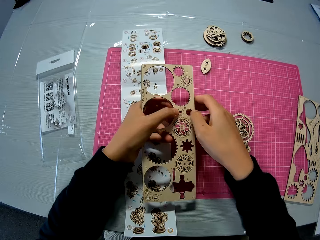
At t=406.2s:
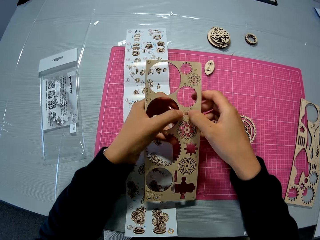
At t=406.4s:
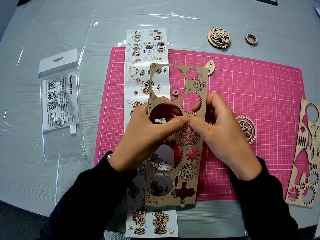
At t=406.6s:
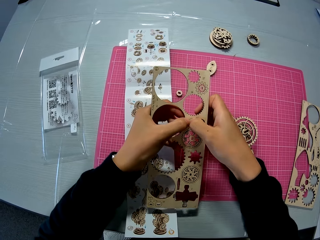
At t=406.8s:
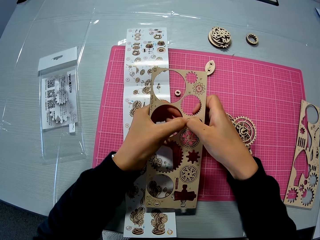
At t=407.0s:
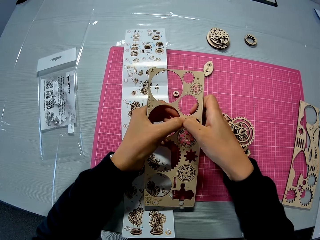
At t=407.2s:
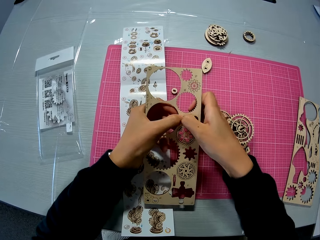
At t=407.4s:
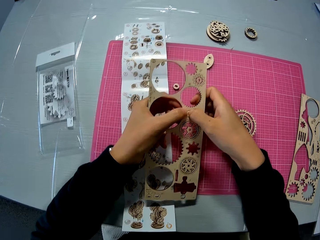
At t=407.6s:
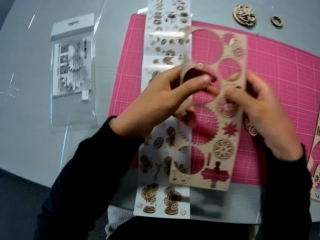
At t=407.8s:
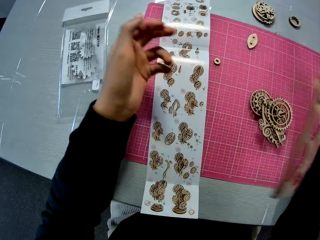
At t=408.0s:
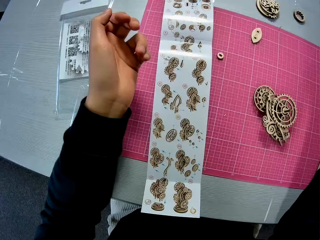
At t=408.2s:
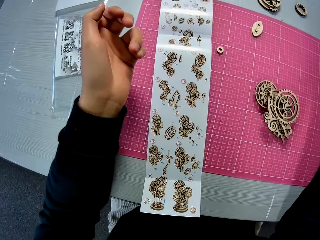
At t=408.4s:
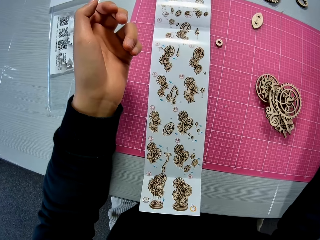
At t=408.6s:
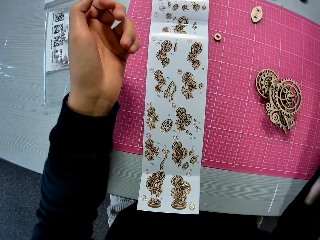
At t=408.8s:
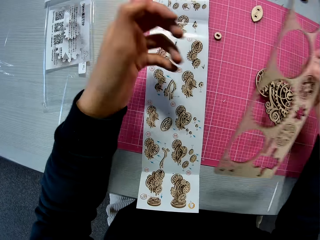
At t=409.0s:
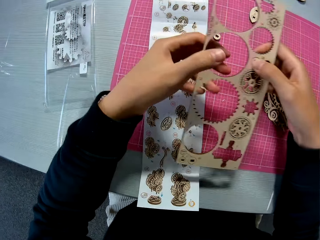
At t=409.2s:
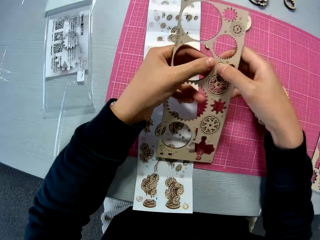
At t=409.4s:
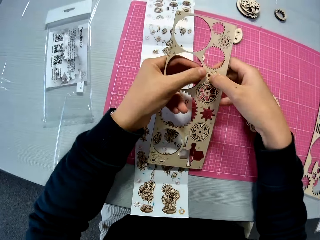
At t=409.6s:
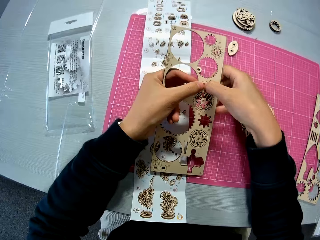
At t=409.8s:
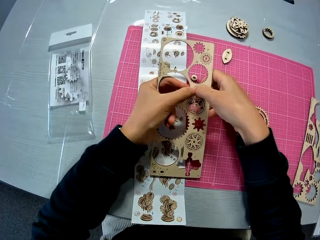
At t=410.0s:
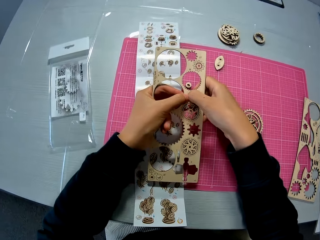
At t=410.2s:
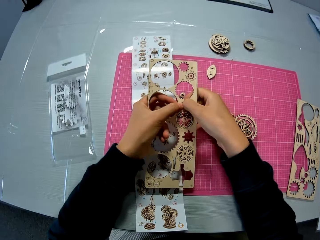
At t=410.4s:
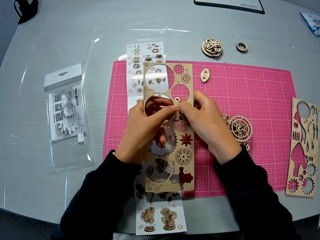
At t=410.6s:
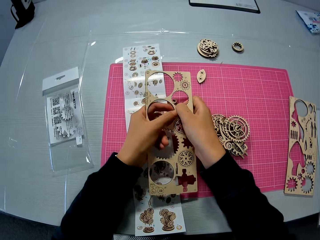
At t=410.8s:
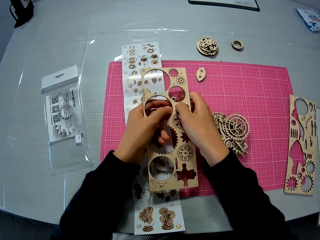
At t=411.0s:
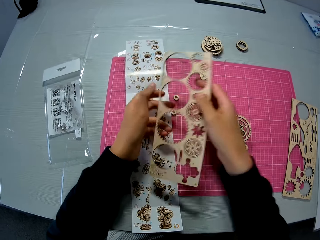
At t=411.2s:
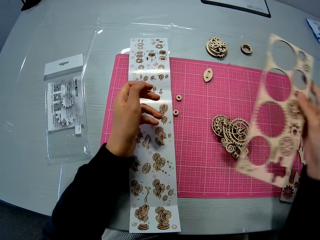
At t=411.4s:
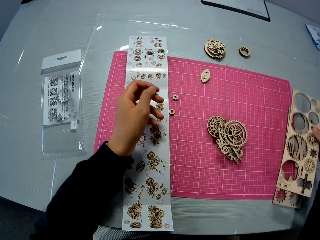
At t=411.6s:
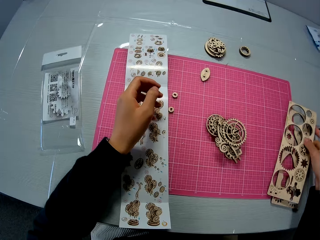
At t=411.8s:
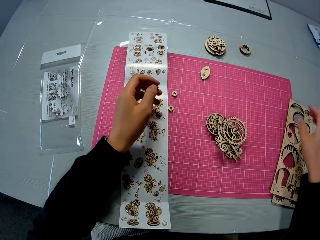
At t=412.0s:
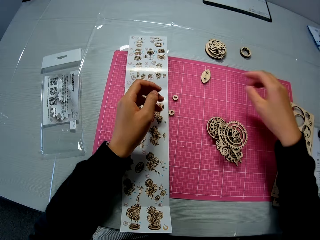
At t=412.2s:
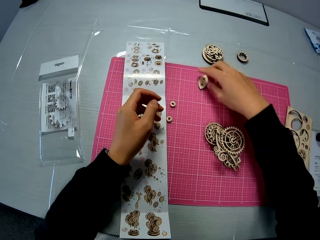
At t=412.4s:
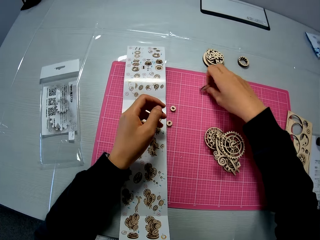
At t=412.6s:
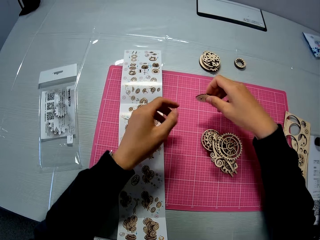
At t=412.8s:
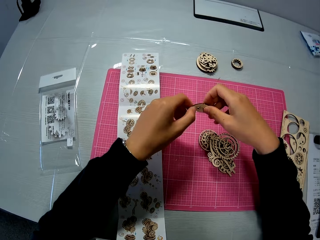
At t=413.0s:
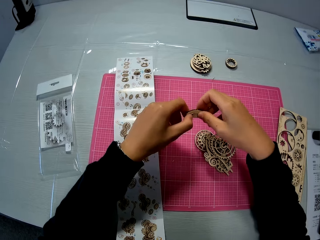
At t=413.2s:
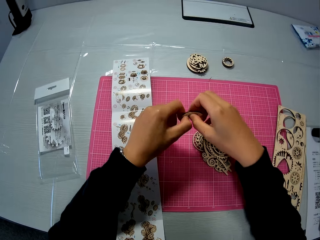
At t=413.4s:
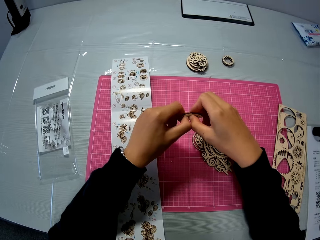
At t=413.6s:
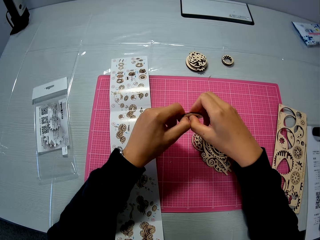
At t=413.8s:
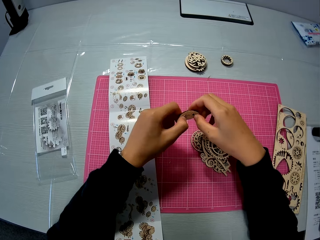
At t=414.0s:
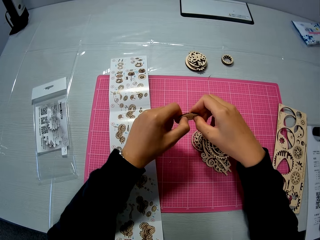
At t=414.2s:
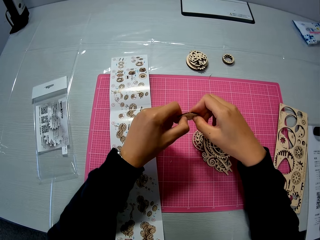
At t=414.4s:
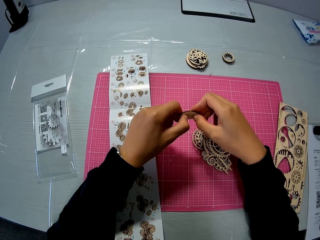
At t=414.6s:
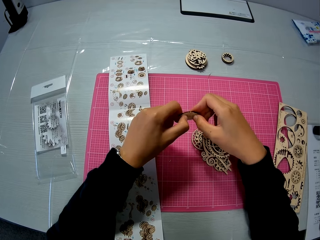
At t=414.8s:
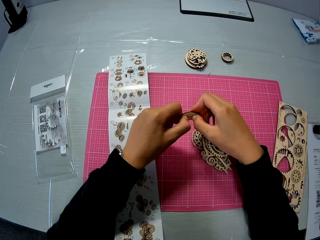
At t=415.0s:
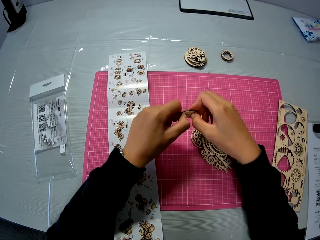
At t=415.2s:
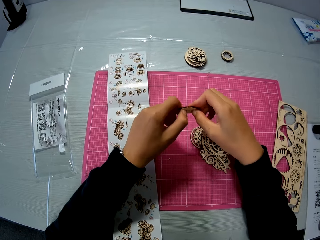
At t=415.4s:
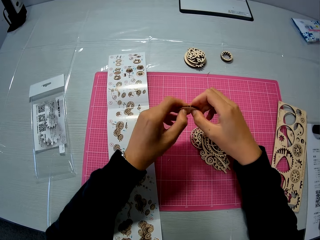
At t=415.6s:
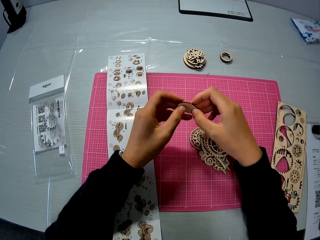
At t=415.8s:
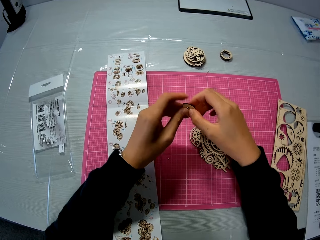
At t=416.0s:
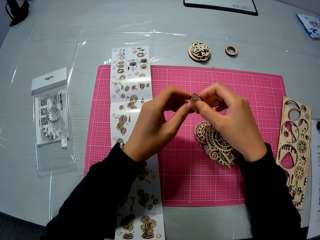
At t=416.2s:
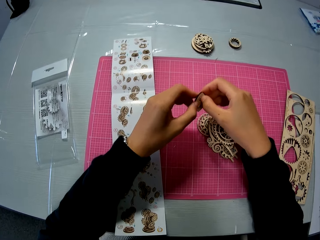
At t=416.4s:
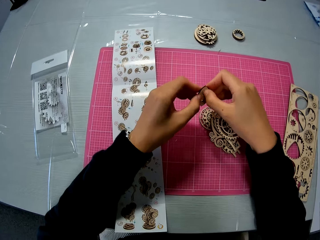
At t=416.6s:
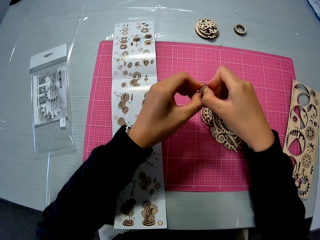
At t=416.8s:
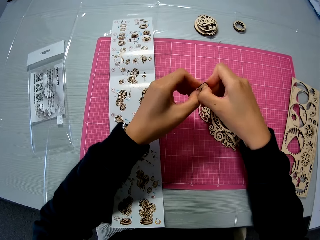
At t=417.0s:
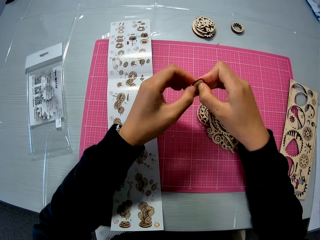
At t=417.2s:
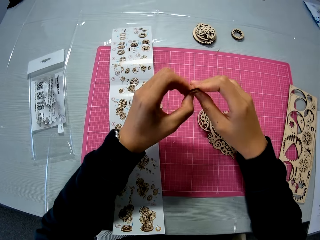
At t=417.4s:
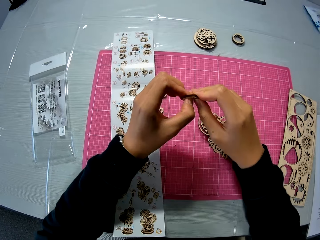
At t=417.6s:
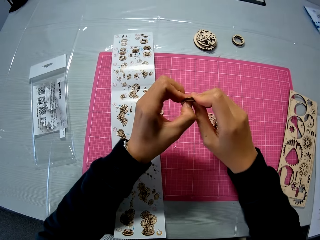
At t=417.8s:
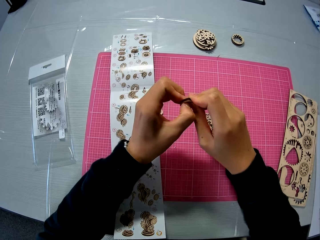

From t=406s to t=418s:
The camera wearer pushes a wooden piece on the wooden sheet with his hand. He looks at the manual. He lifts up the wooden sheet with his right hand. He removes the wooden stem gear part from the wooden sheet or laser cut wood craft. He drops the wooden sheet on the table mat. He picks up the wooden stem gear part from the table mat. He removes some parts from the wooden stem gear part.

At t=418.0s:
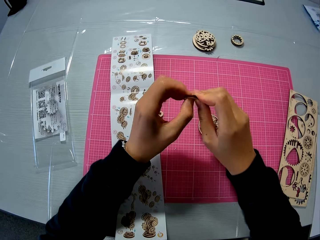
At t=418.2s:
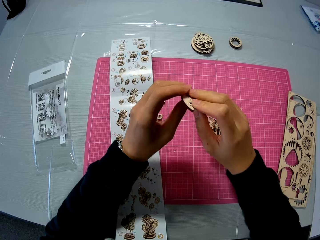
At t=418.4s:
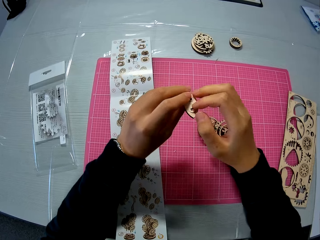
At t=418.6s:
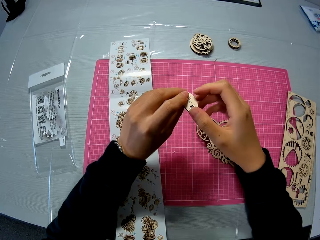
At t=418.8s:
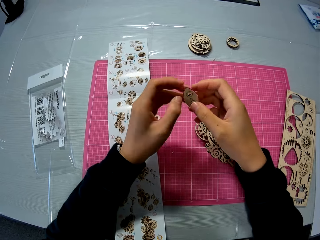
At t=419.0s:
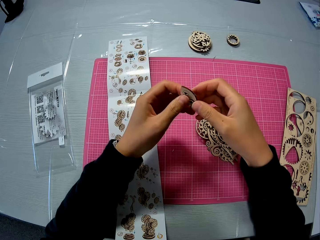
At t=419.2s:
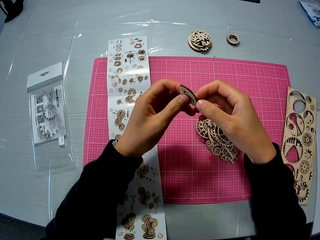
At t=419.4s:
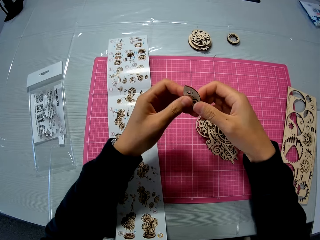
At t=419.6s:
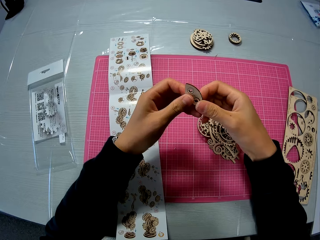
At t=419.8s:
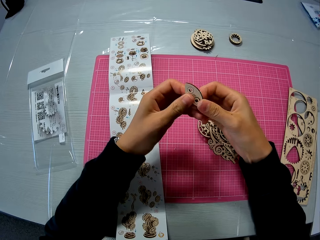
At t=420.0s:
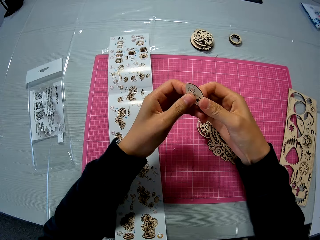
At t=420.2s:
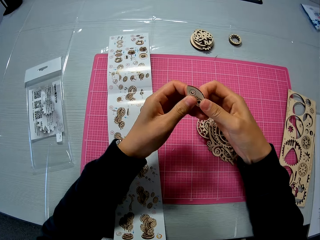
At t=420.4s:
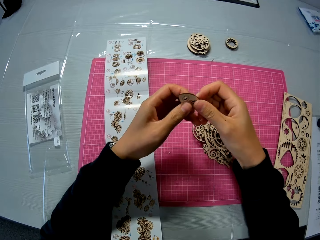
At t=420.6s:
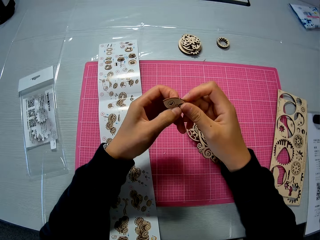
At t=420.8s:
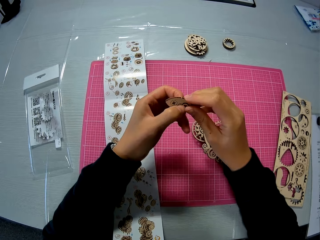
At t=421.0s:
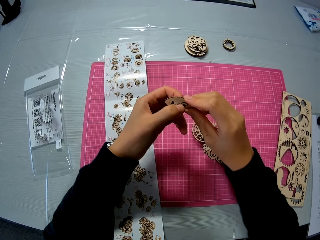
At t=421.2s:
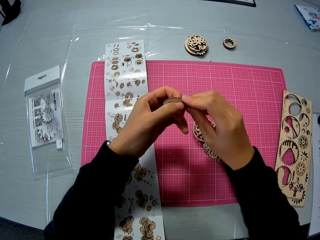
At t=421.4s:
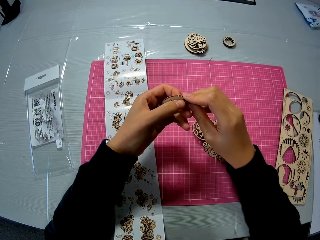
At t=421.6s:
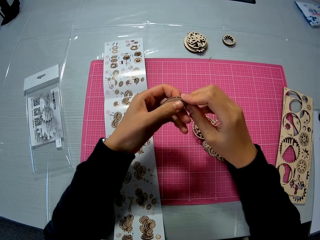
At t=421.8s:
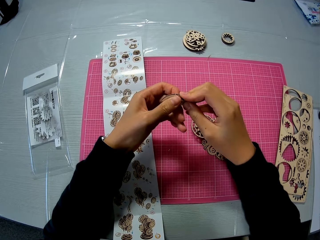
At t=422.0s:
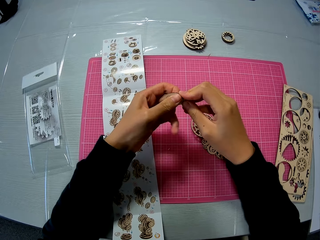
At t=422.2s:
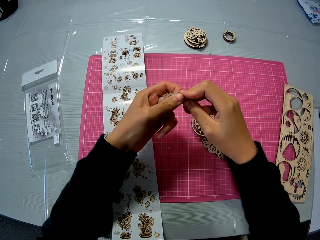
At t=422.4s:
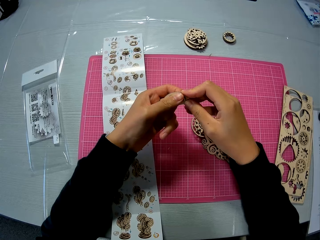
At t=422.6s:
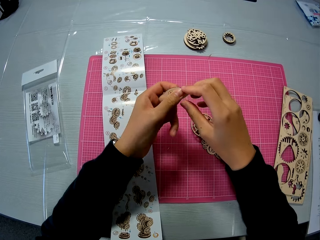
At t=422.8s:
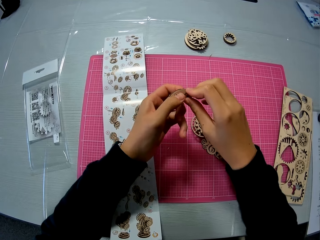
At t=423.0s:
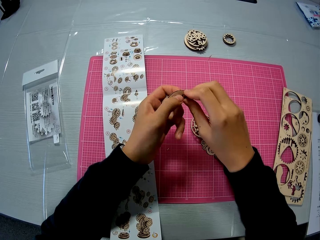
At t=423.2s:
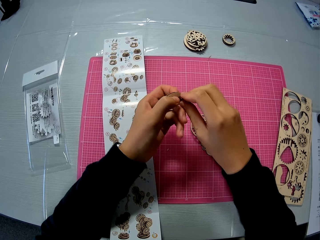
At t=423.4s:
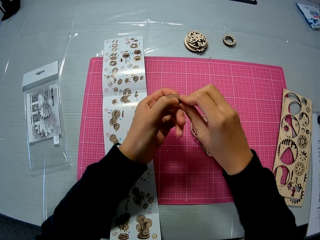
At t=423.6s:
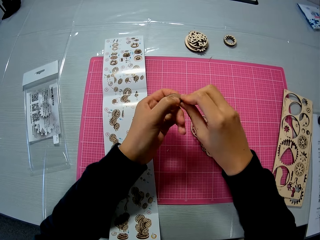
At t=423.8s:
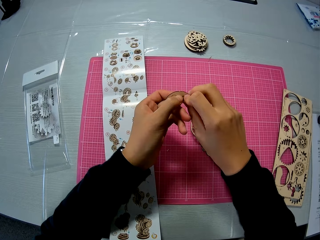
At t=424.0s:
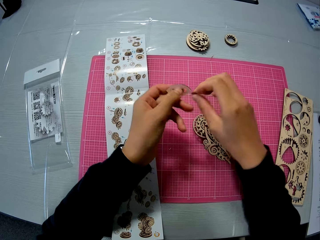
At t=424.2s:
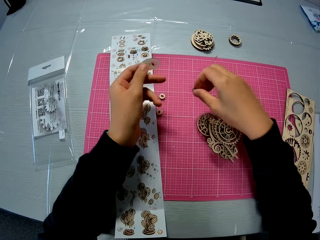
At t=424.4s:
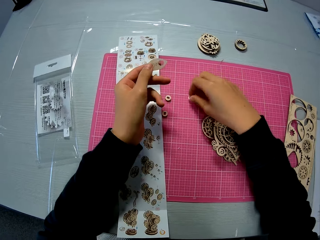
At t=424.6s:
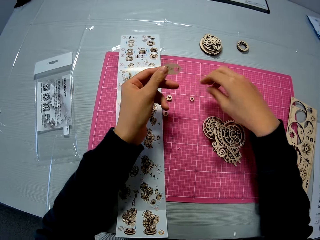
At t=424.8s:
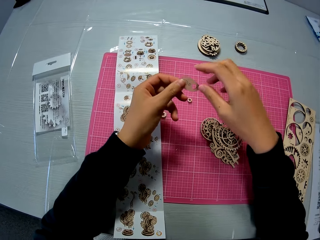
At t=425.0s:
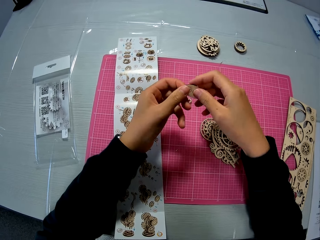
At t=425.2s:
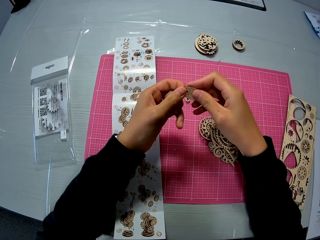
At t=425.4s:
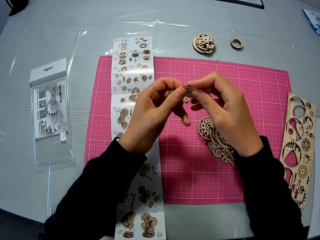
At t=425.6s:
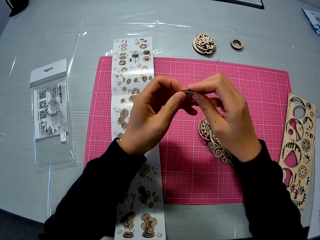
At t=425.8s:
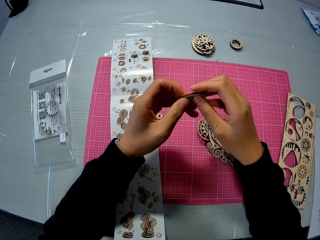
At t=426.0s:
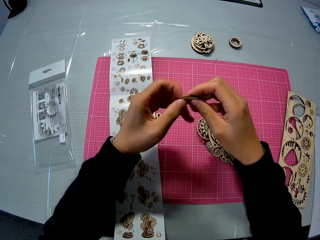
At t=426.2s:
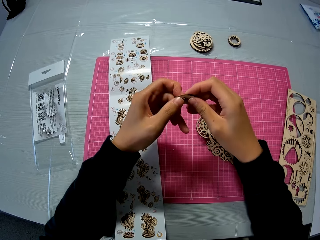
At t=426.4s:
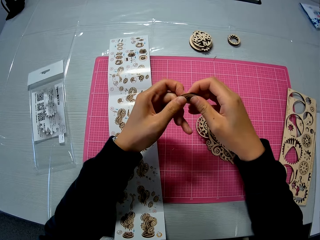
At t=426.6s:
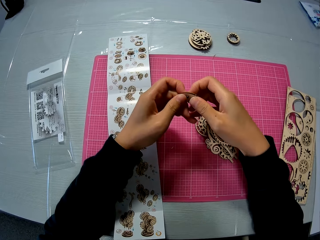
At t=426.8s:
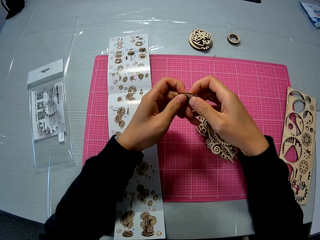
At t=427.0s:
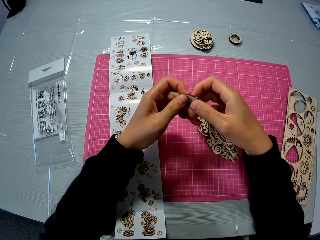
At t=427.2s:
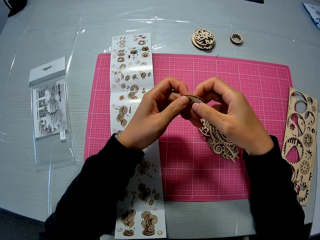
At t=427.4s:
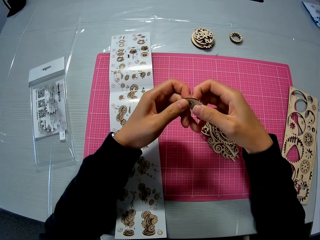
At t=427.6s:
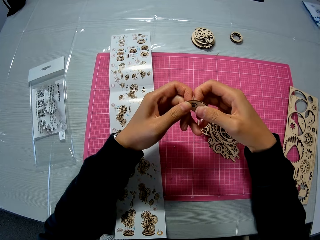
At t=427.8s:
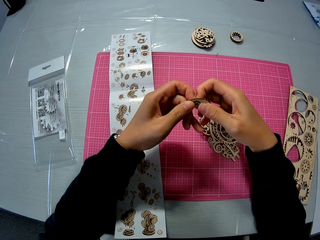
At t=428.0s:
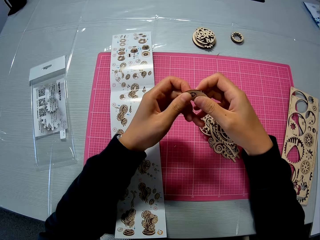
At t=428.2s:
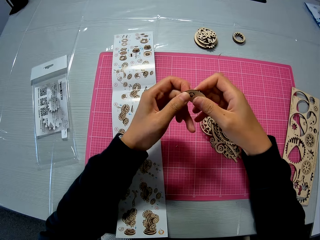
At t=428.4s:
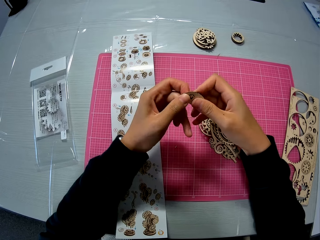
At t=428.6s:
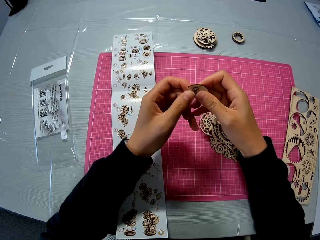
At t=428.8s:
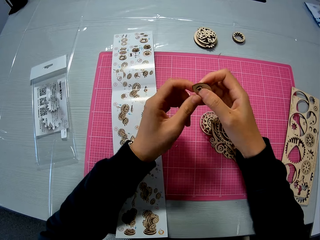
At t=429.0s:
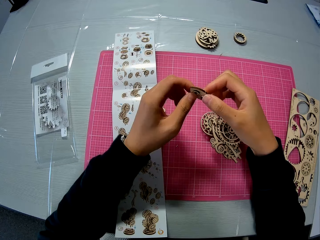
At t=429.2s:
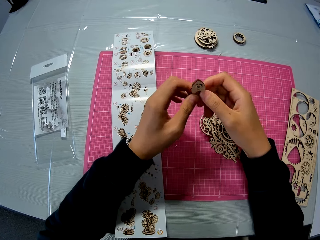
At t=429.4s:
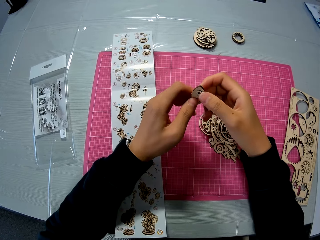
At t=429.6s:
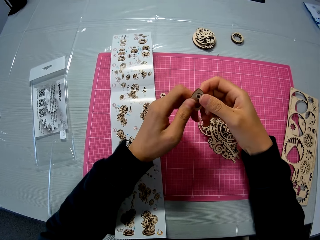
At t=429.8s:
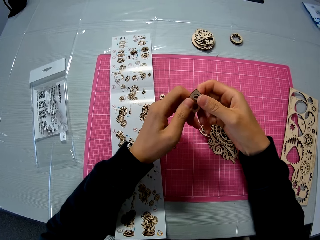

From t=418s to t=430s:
The camera wearer puts the wooden stem gear part on the cutting mat. They remove a gear part from the wooden stem gear part.
